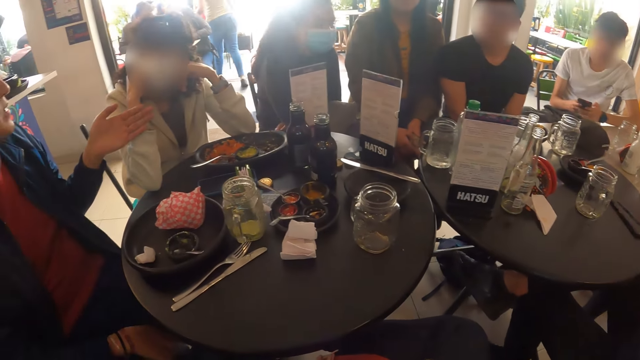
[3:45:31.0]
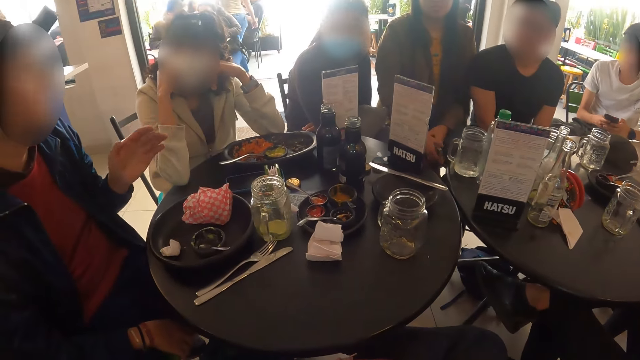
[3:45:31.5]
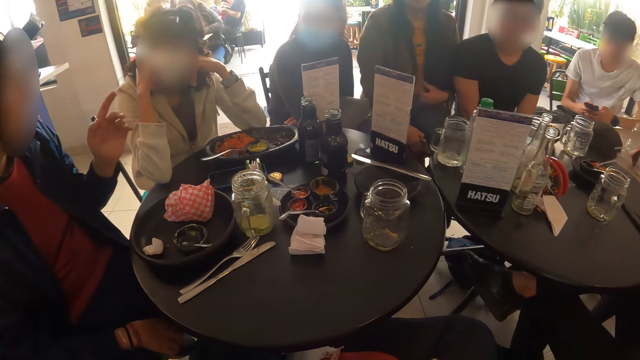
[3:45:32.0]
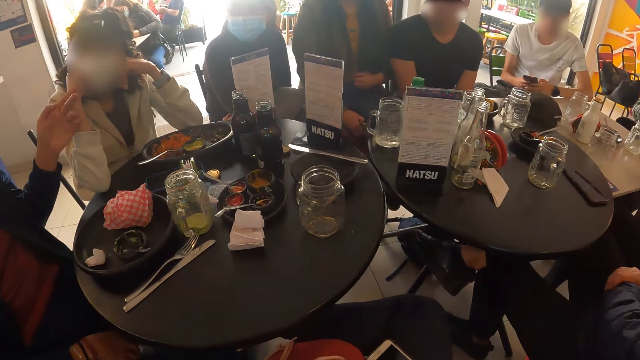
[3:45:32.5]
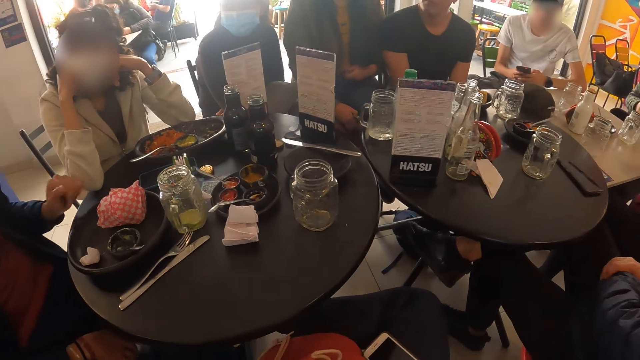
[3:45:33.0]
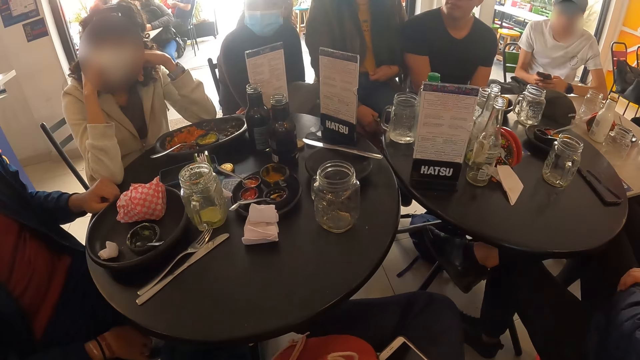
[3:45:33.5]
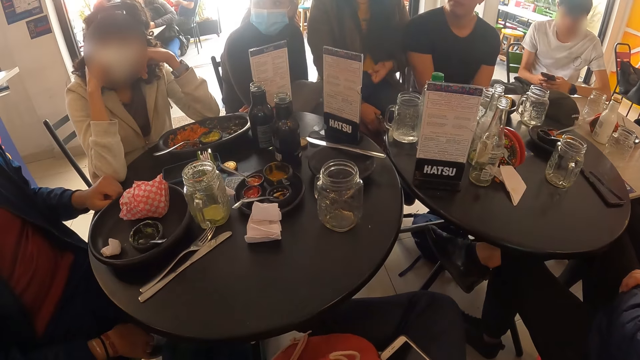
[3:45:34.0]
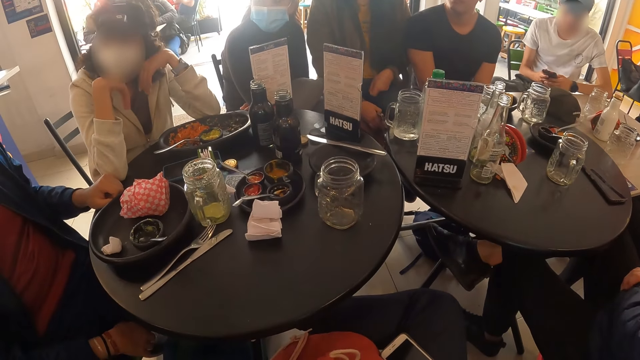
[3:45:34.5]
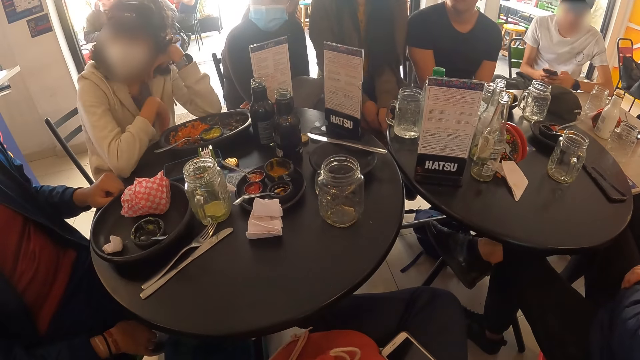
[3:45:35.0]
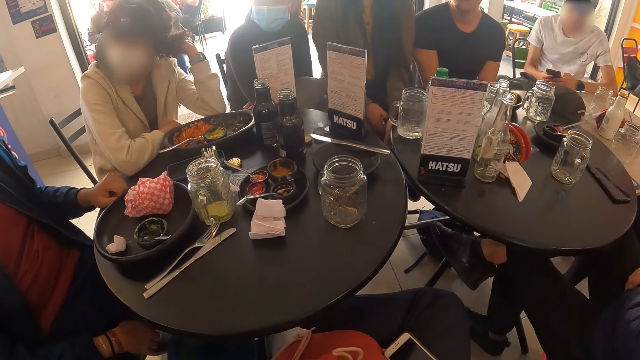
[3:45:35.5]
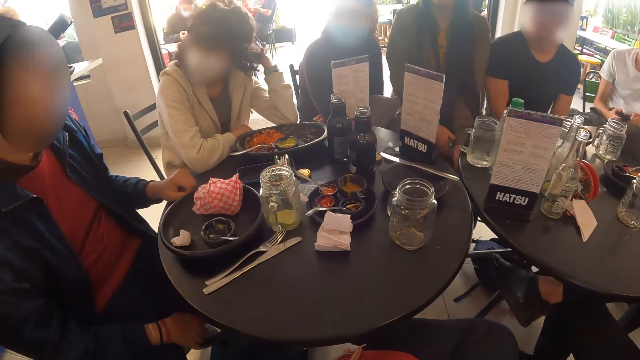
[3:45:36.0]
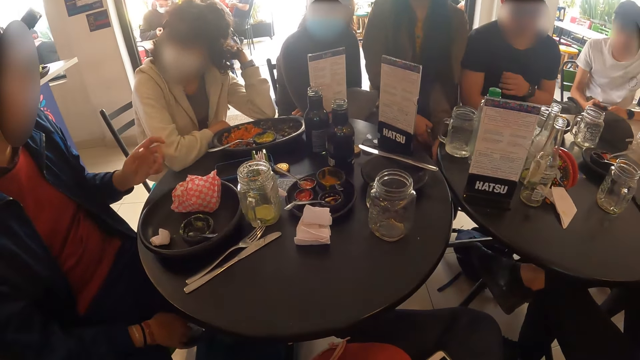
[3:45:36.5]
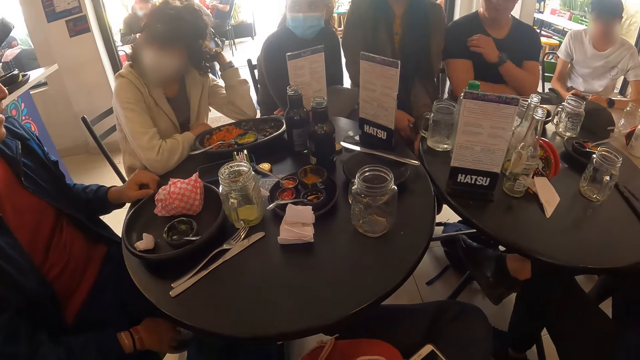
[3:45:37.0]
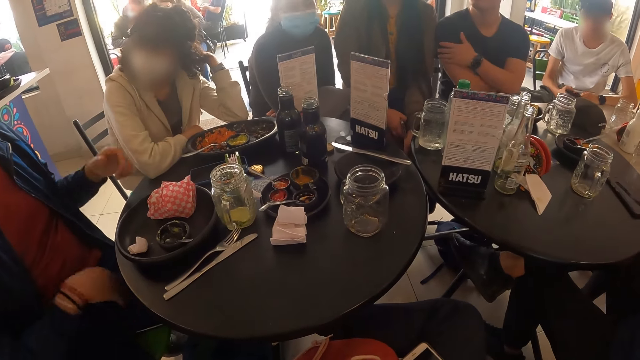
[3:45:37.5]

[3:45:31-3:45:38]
A man interacts with a woman. The camera wearer looks at a person.

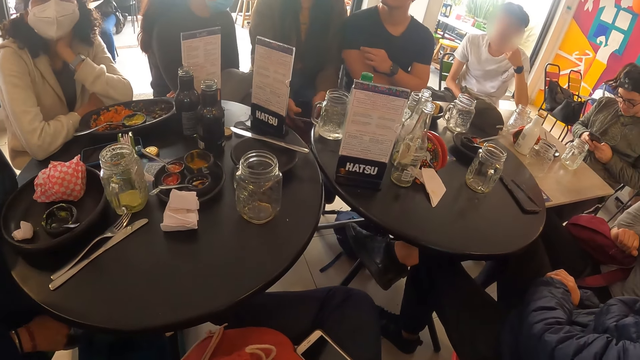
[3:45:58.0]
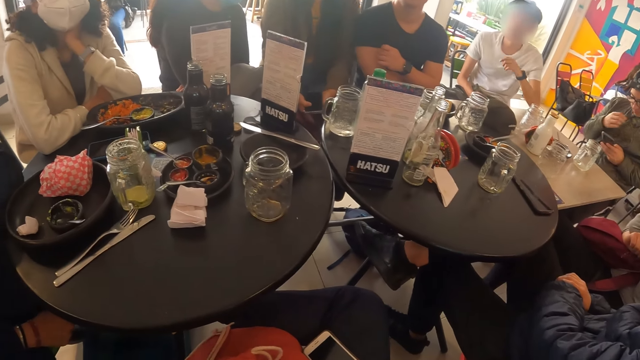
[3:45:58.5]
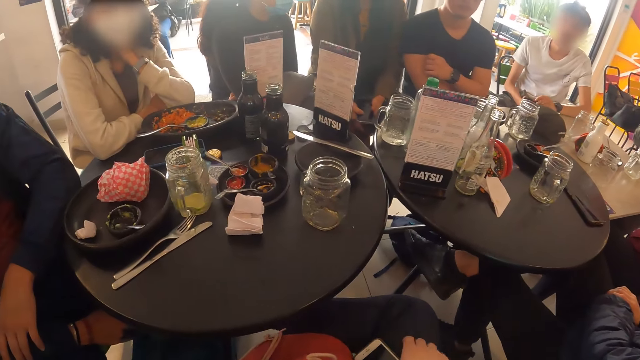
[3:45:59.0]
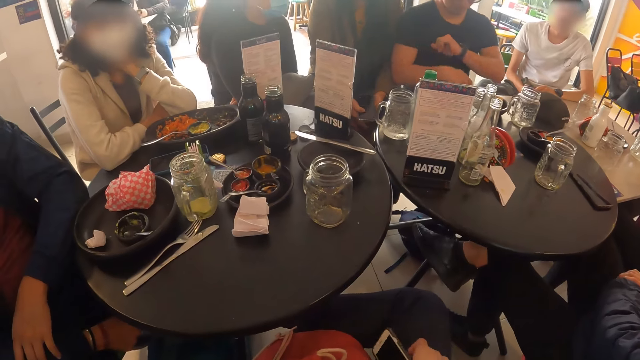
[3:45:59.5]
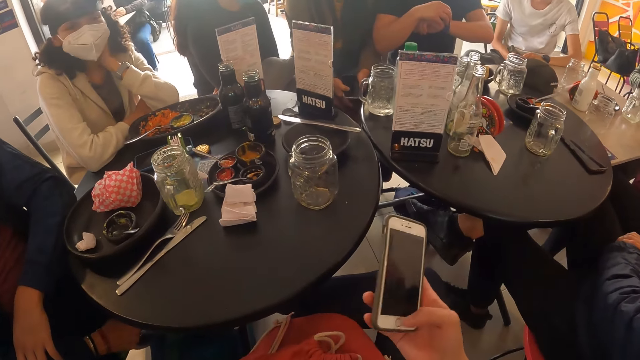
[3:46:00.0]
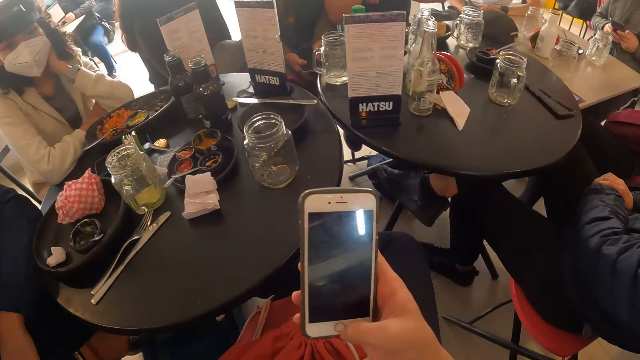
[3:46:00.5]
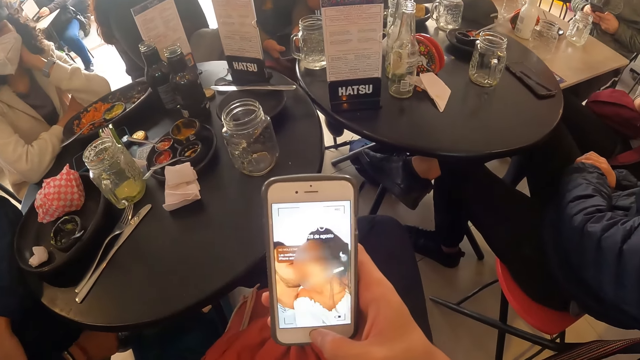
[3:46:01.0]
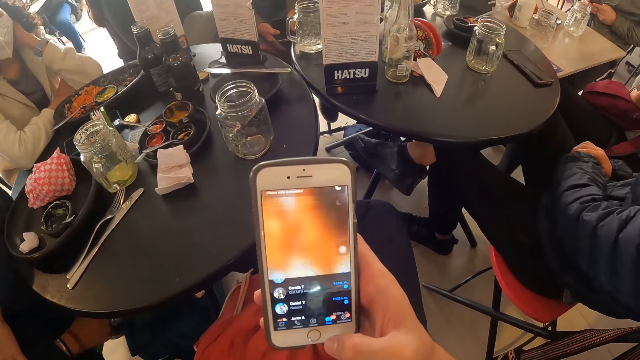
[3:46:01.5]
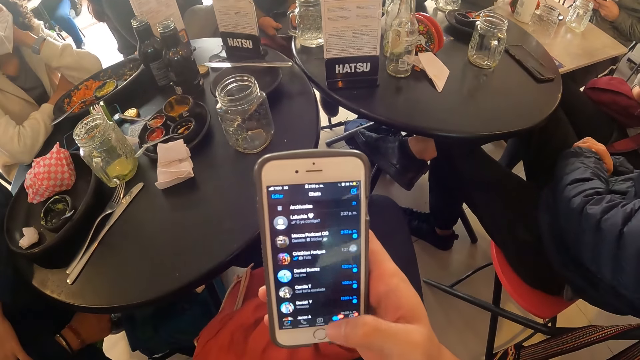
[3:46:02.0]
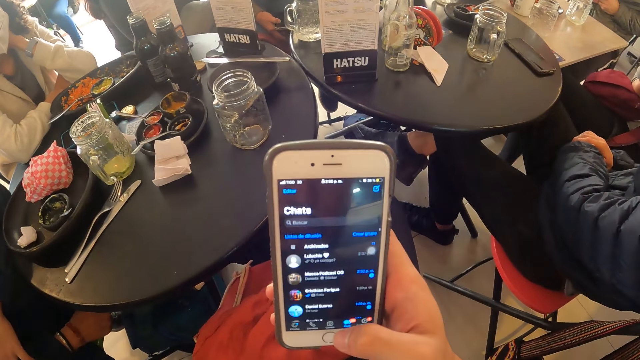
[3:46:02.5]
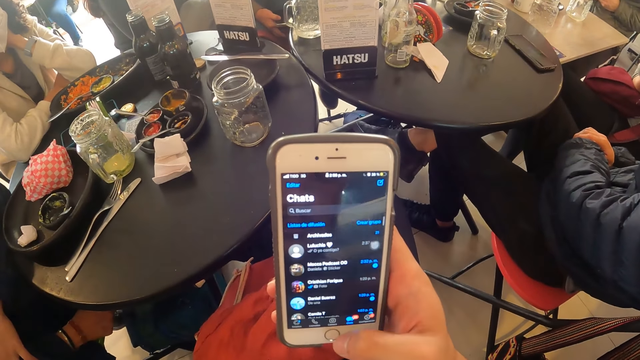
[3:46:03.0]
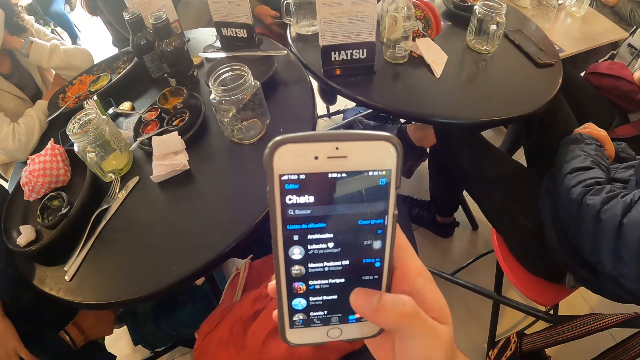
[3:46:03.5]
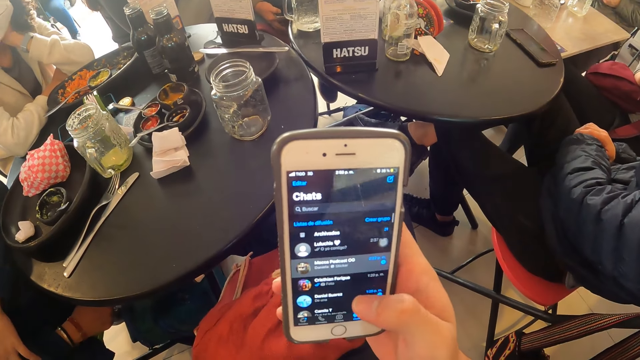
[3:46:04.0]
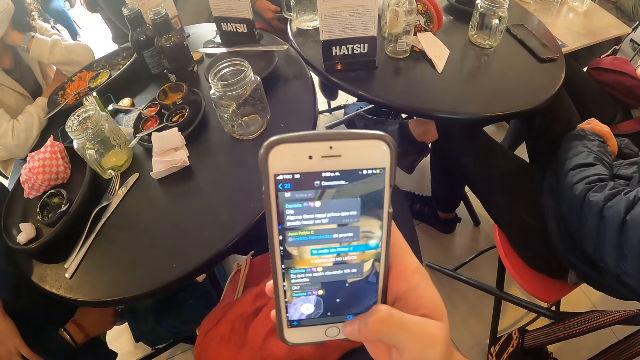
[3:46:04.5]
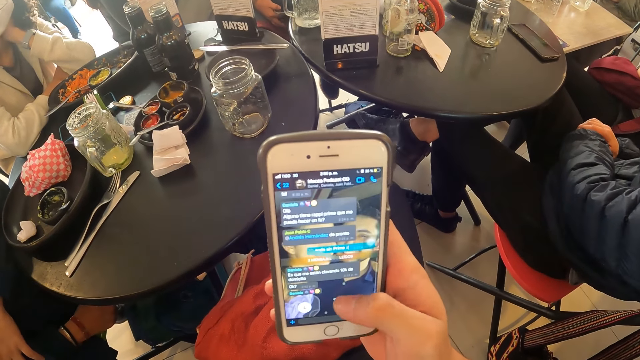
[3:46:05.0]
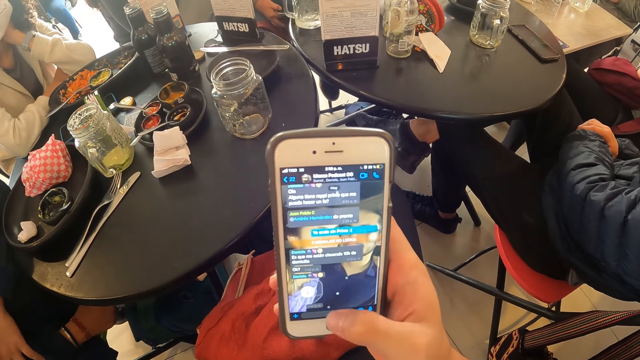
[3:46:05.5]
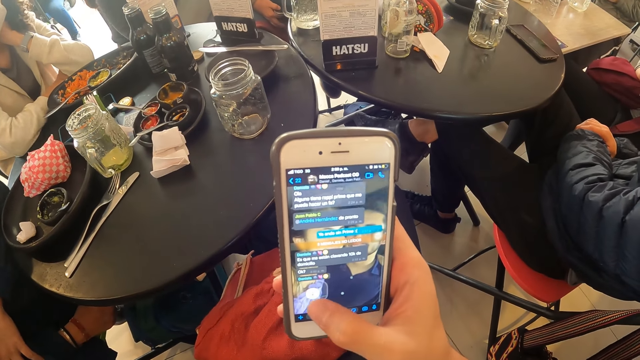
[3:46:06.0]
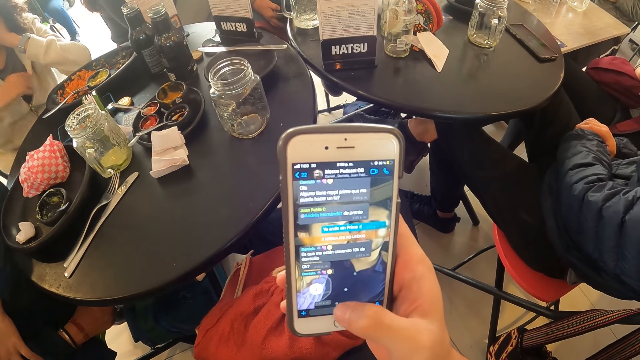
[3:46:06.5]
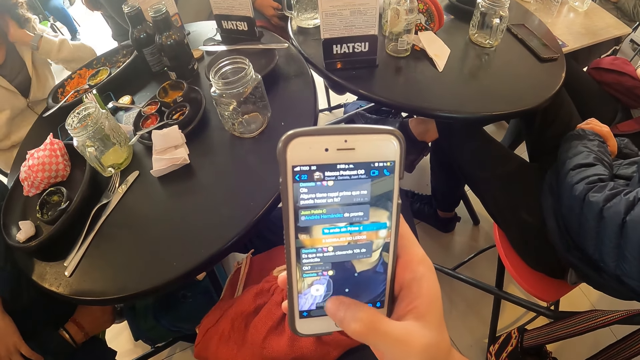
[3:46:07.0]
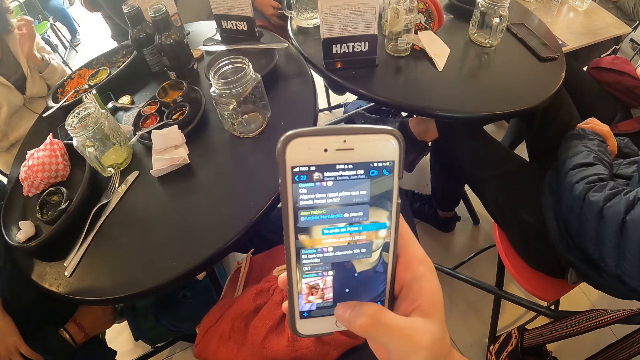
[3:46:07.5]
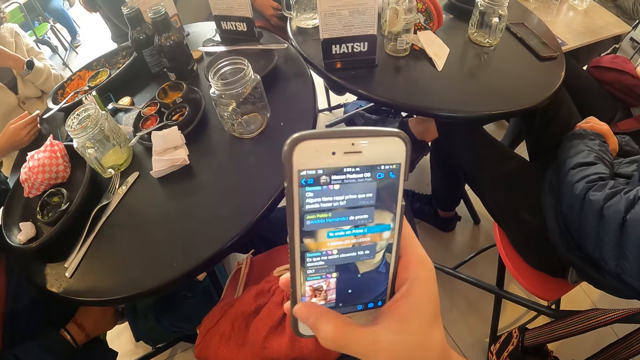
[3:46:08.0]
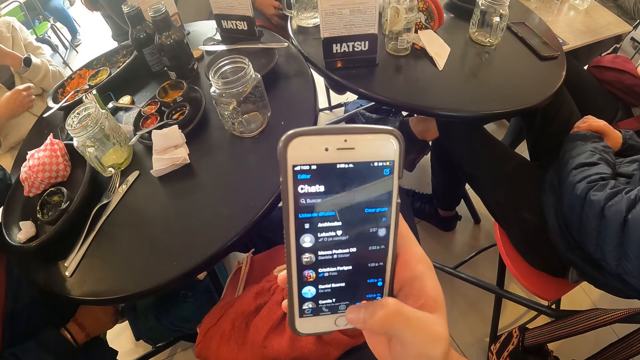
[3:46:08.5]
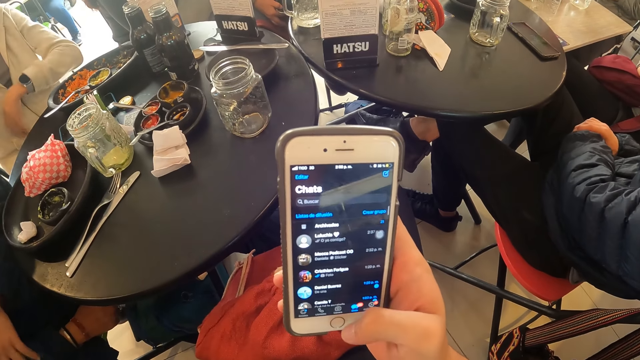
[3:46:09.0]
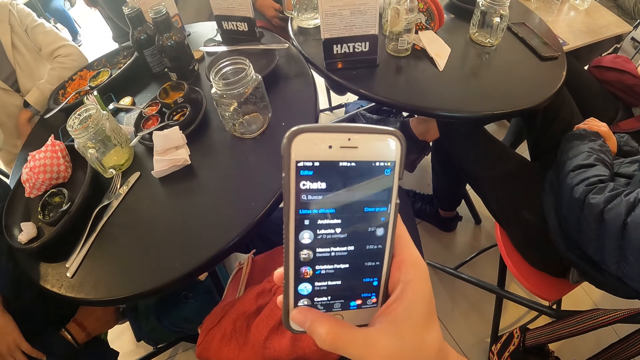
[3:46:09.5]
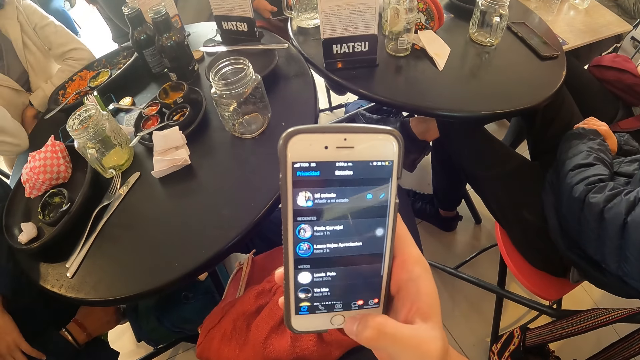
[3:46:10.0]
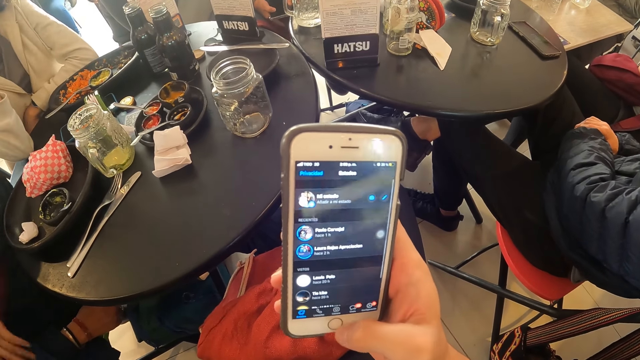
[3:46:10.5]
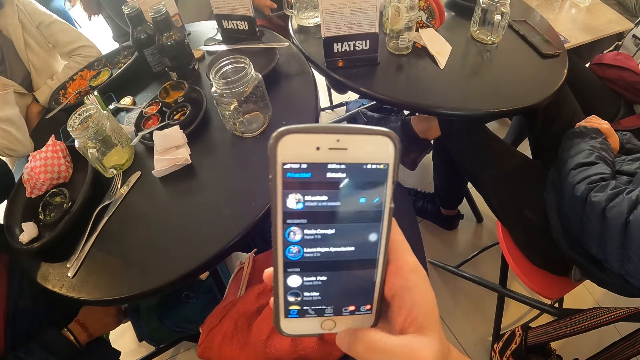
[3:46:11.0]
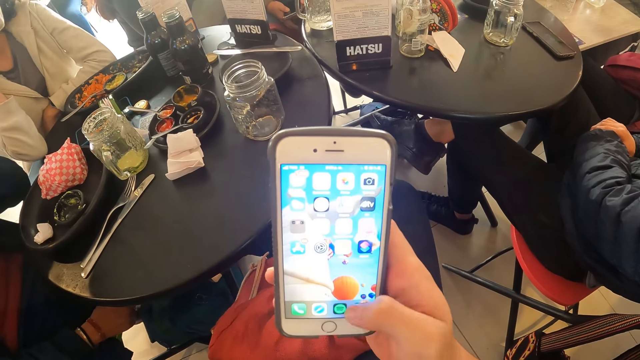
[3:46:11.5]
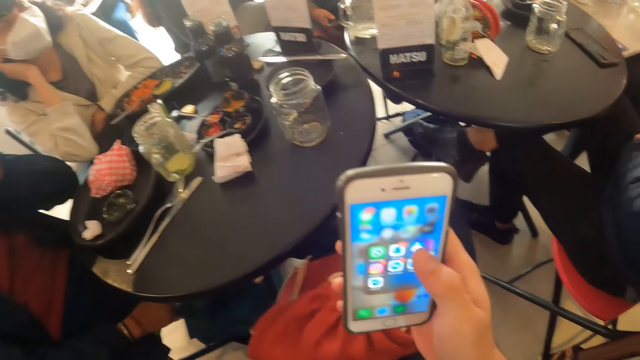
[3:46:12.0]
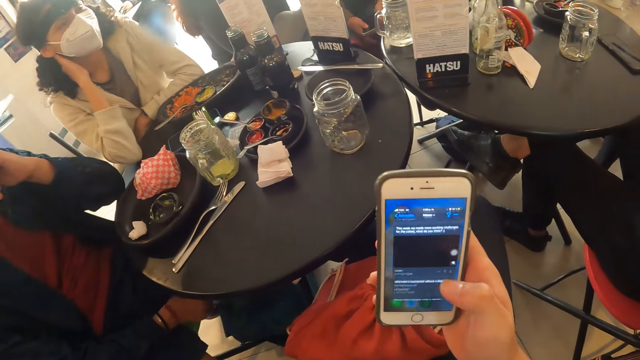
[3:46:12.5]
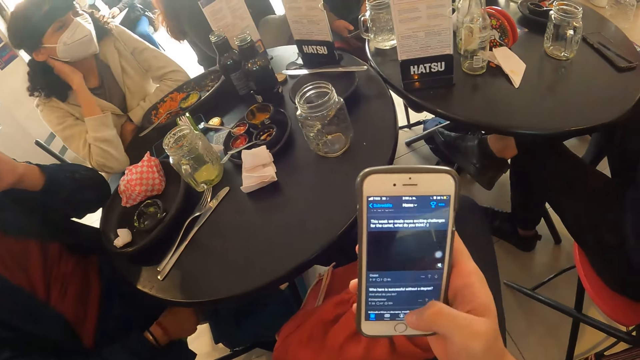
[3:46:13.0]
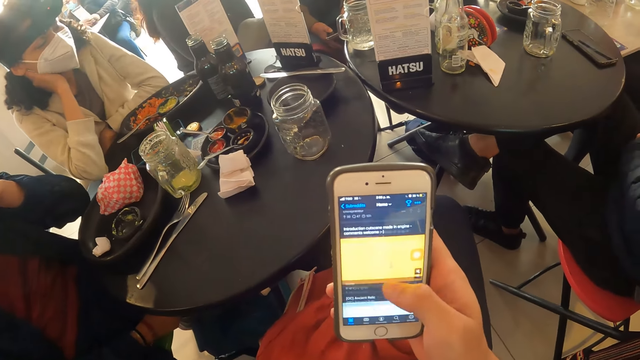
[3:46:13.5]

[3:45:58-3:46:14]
The camera wearer looks at the table. He picks up a phone with his right hand. He presses the phone with his right hand. He operates the phone.
